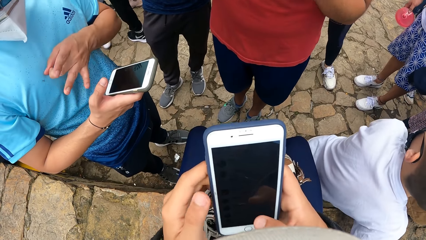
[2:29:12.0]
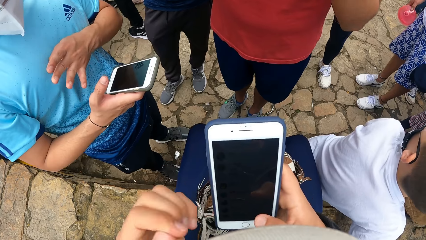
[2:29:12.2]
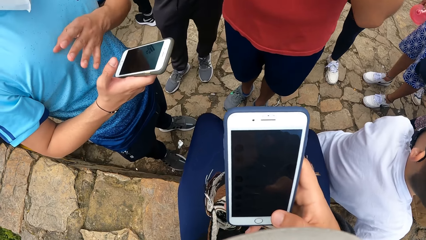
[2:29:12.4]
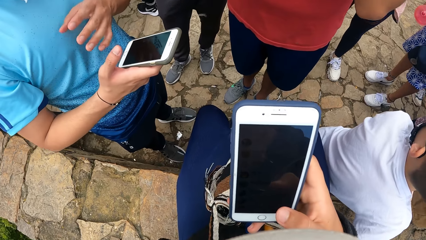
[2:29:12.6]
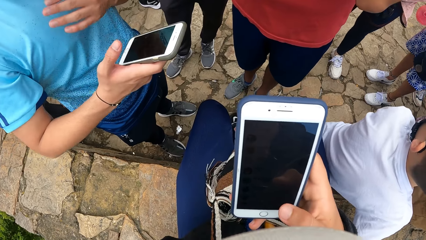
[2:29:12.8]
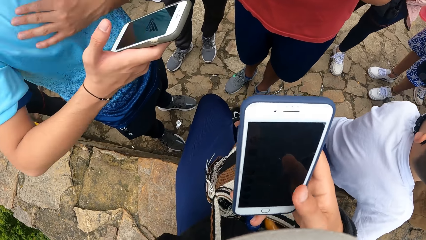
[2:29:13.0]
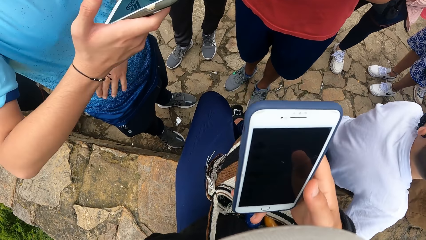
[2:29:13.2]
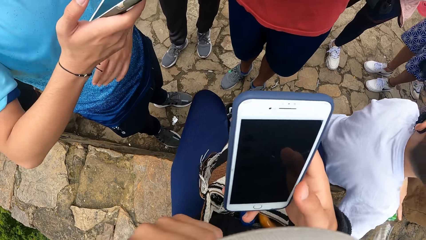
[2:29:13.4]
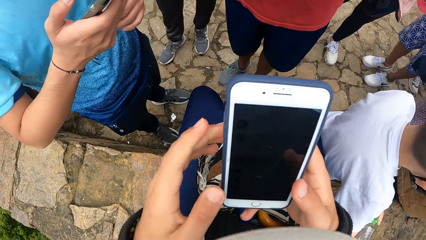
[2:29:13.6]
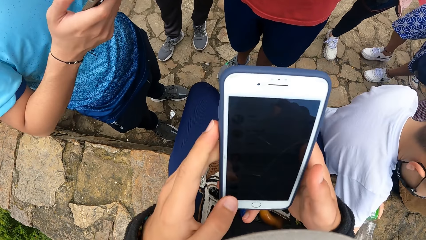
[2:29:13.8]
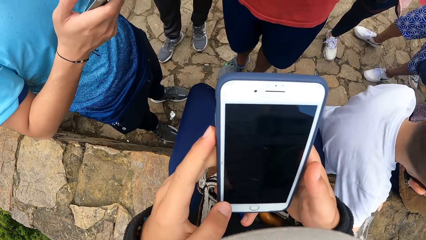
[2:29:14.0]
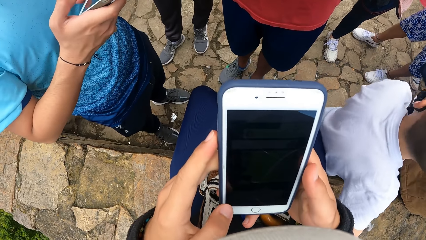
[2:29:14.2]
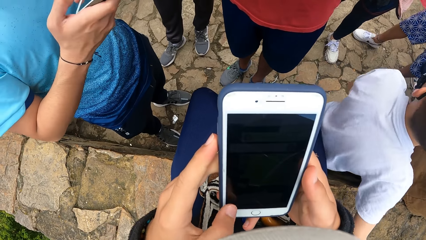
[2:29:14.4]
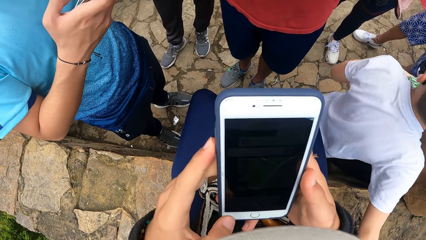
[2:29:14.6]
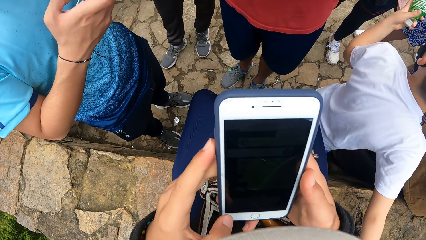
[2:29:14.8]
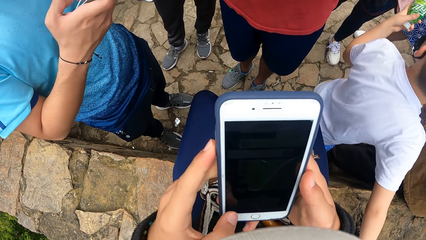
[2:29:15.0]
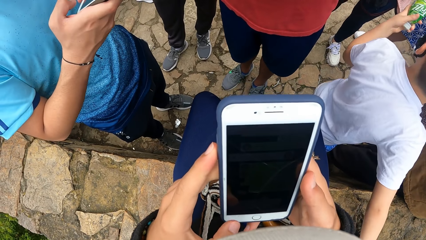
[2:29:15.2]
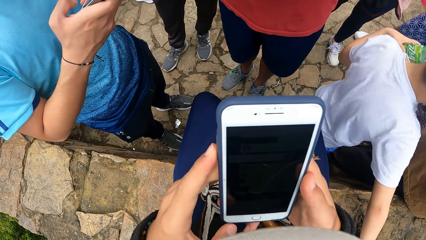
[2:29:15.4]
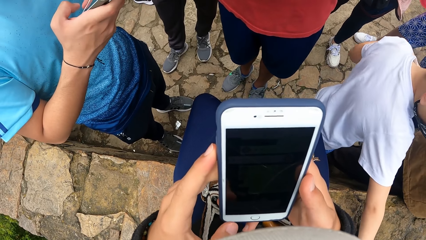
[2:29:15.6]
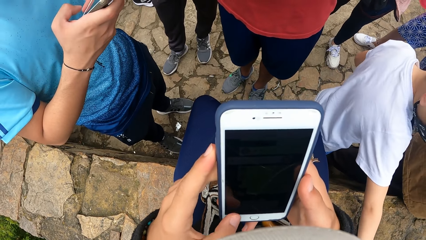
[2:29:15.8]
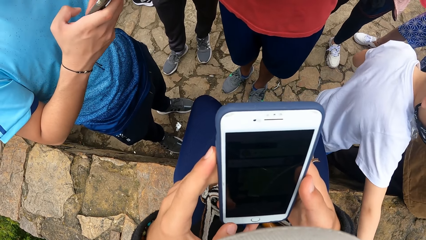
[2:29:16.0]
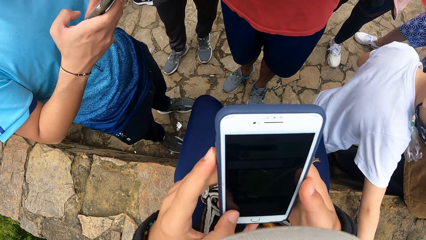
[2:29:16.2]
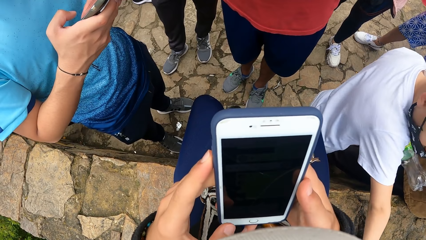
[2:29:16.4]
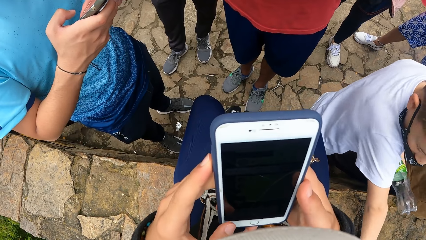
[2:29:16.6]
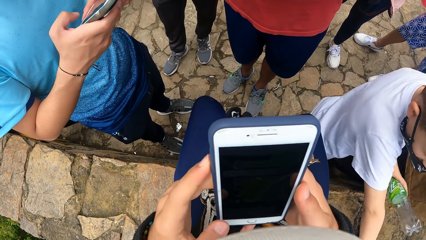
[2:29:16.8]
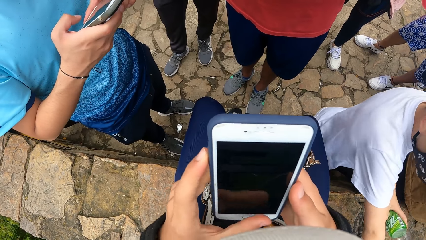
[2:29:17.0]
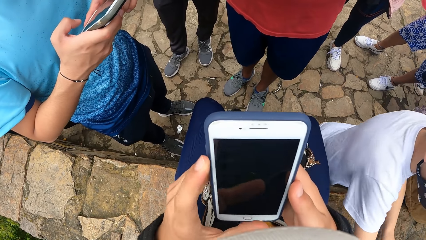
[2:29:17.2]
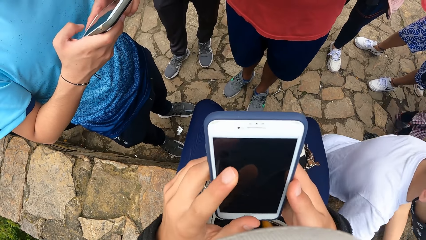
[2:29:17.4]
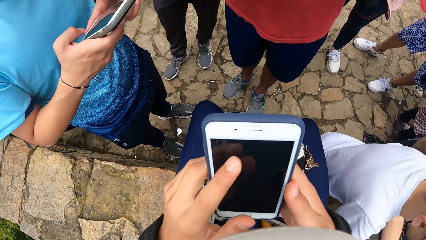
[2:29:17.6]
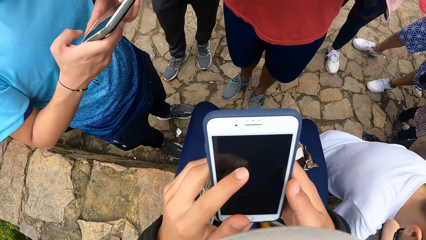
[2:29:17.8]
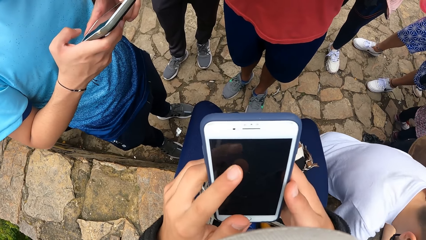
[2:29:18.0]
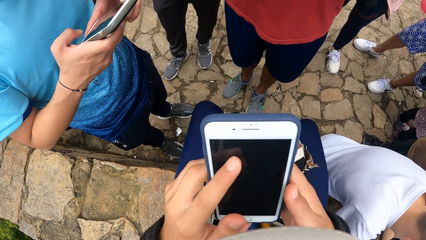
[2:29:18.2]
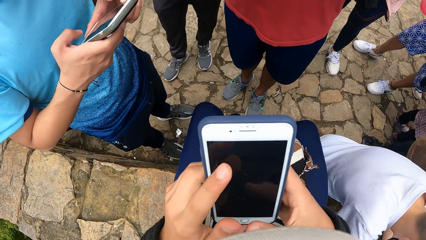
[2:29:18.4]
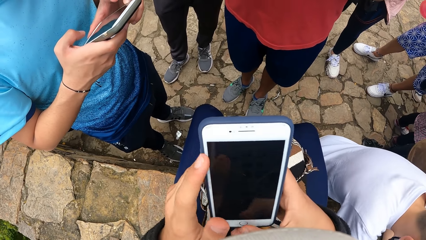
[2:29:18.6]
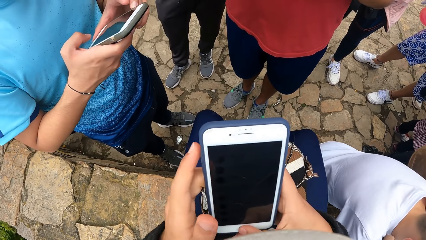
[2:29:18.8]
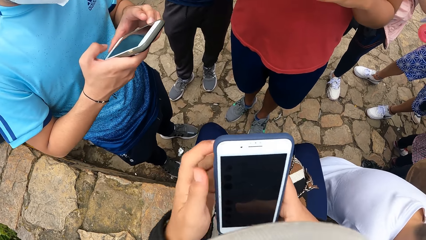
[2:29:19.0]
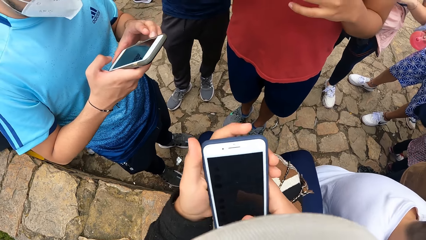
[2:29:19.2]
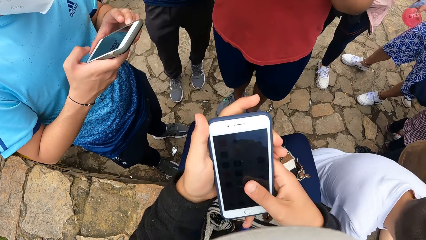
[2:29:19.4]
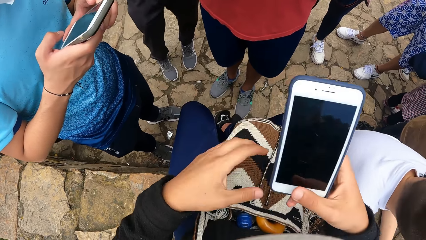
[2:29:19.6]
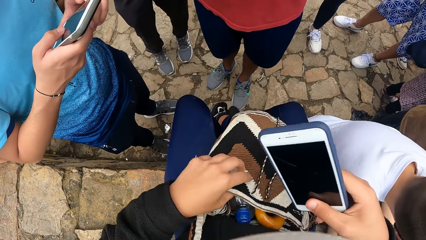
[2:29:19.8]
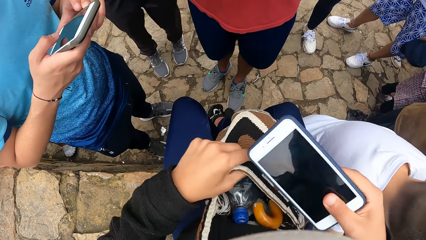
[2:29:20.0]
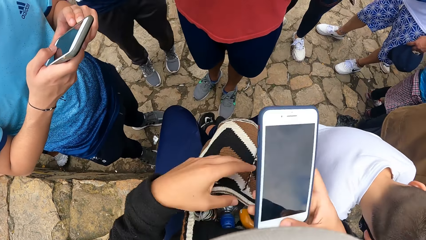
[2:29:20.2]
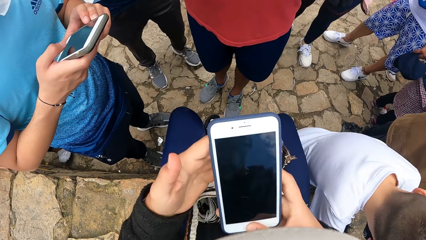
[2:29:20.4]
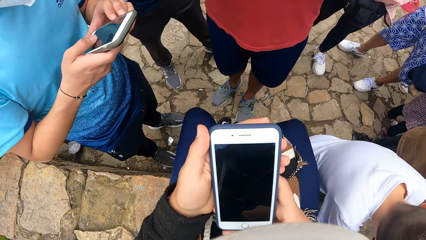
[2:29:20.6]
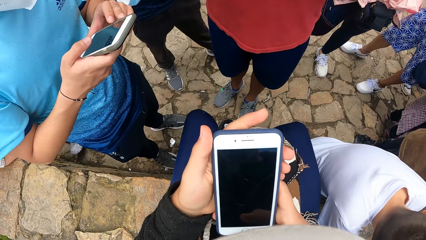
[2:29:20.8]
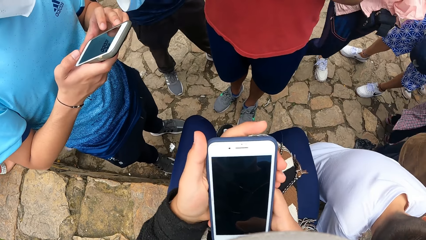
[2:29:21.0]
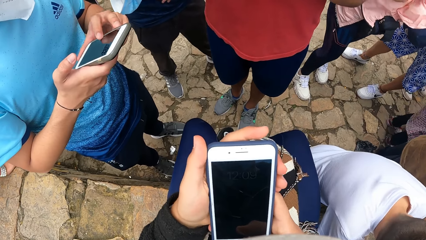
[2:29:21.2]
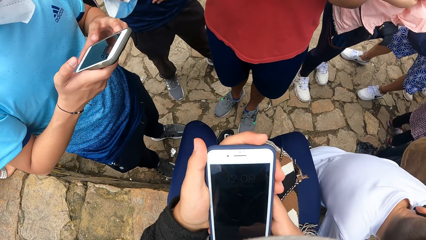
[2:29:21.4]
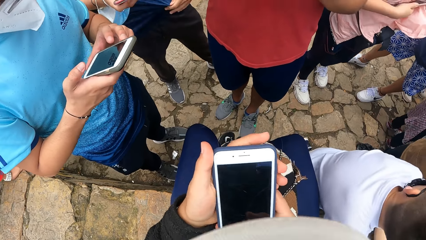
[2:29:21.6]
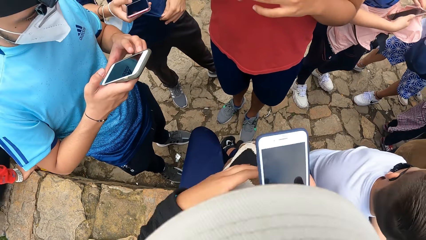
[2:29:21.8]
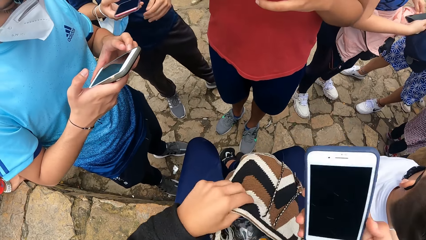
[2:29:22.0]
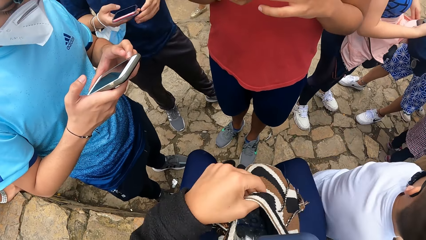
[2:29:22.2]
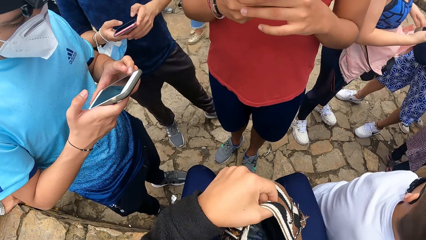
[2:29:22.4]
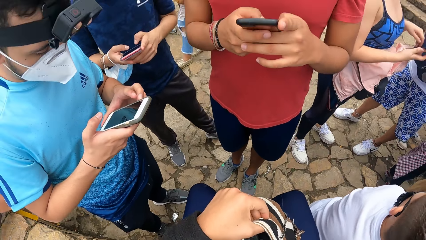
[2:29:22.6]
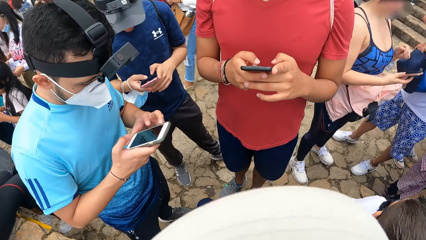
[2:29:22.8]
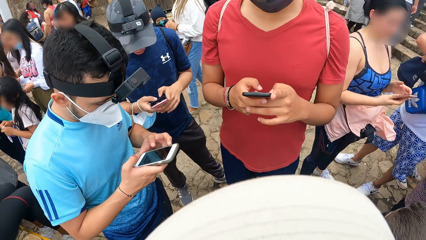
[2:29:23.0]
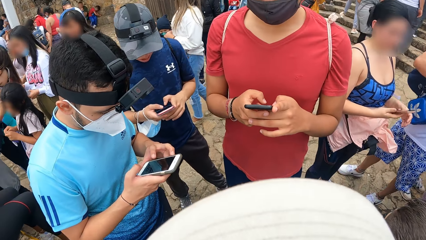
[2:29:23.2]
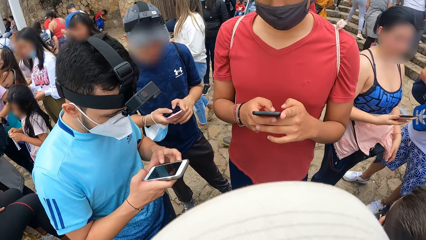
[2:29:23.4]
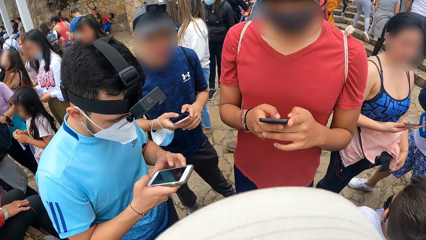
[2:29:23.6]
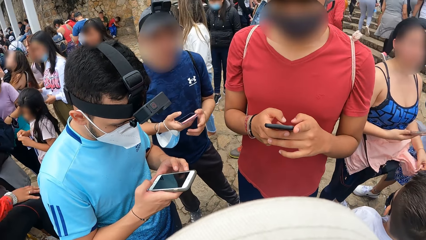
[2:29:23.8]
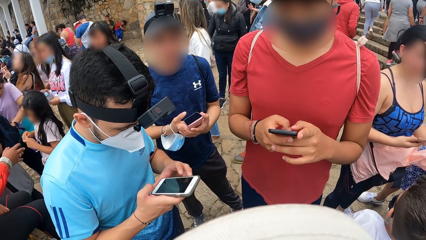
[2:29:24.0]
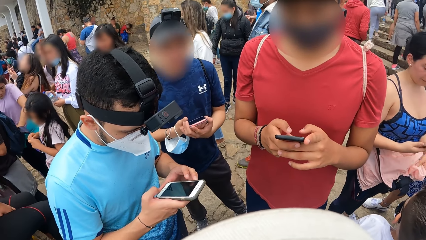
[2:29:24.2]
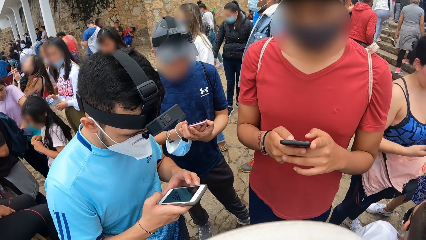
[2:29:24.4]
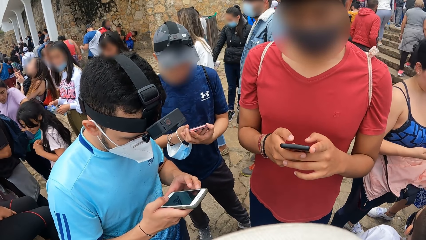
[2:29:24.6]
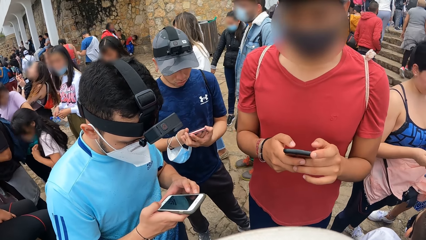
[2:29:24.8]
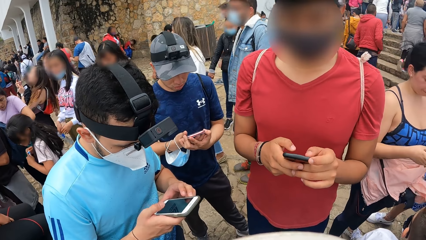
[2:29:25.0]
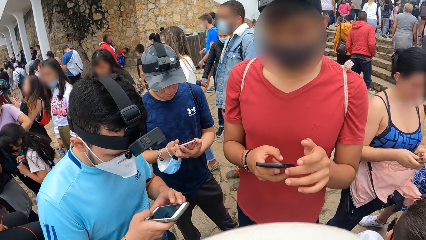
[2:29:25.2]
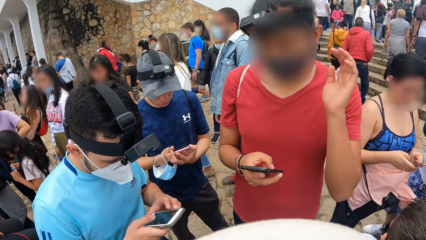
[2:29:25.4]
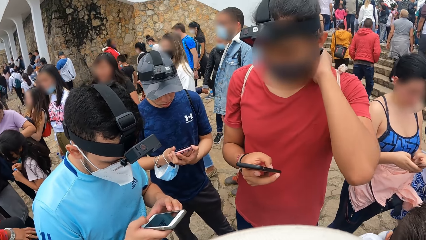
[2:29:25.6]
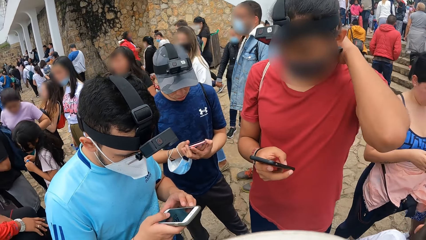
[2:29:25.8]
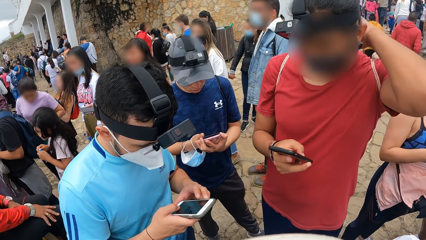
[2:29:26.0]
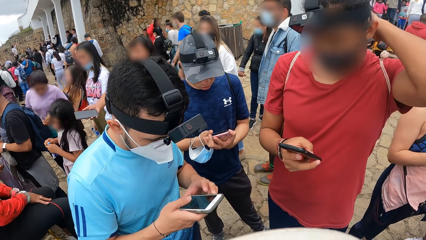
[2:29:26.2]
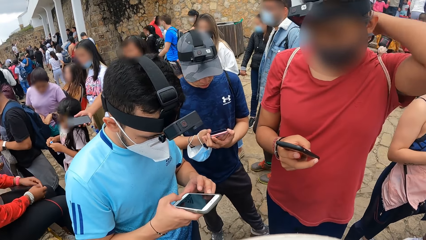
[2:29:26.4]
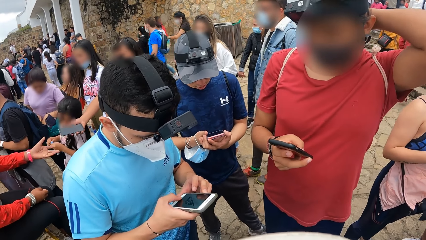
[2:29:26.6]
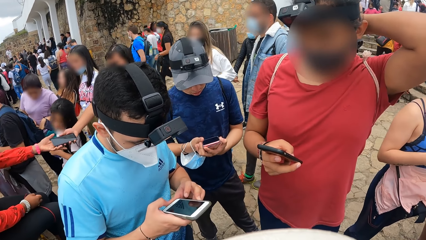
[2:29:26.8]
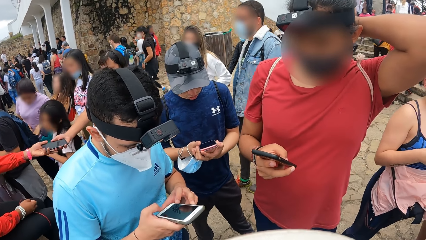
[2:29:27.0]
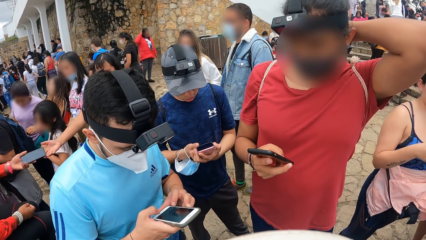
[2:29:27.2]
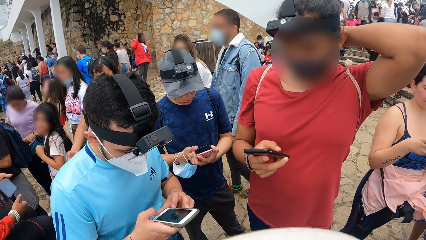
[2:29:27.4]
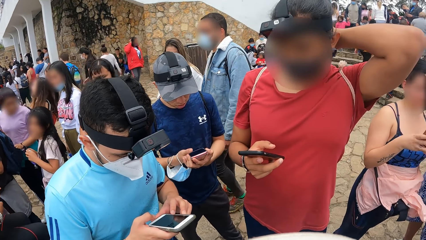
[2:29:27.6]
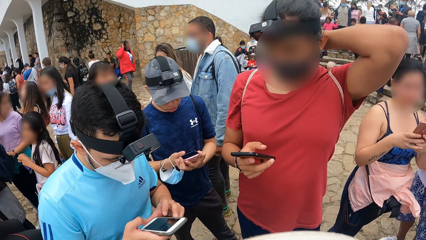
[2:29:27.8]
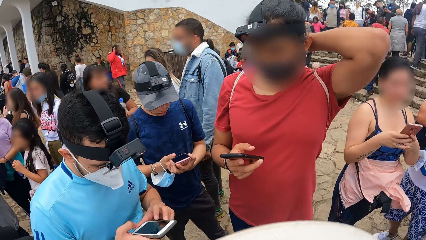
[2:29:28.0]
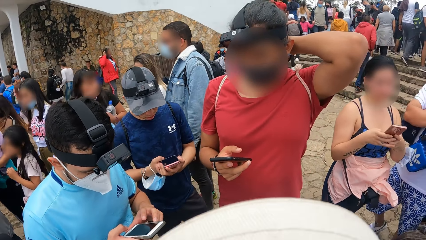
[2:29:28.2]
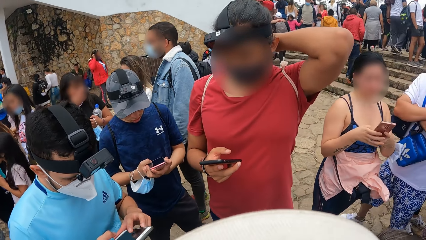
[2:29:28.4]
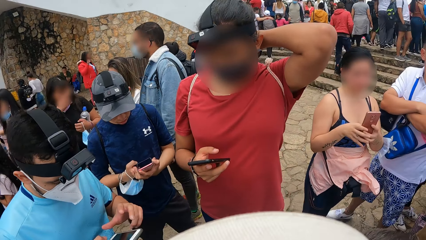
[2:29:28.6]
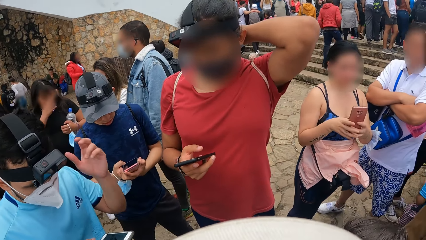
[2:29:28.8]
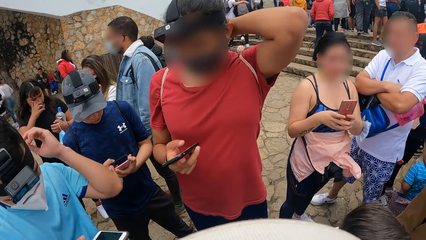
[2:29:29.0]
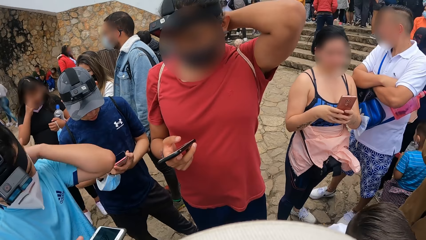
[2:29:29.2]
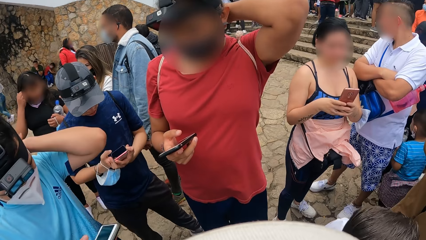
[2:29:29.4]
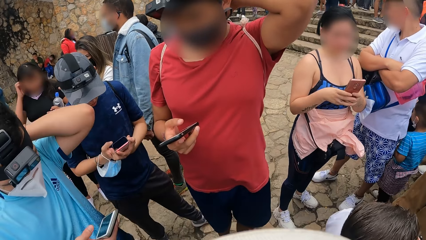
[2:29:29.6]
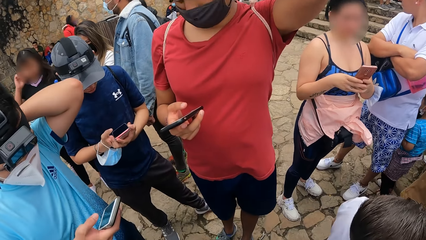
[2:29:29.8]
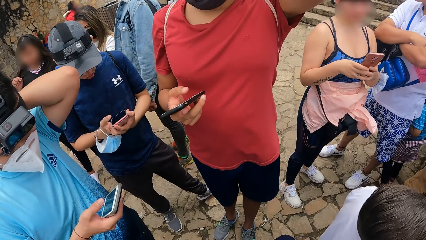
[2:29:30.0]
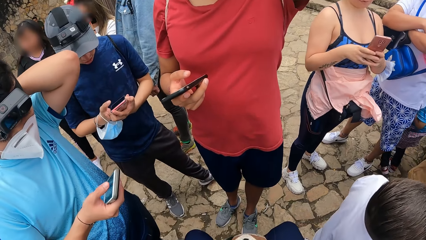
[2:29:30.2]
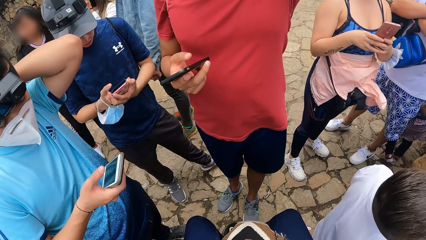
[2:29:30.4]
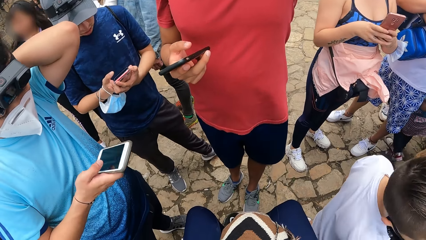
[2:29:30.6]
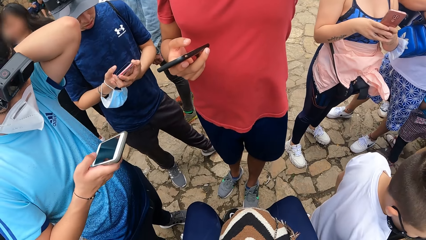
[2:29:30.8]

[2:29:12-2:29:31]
The camera wearer touches a bag with his left hand. He operates a phone with his hands. He holds the bag with his left hand. He puts the phone in the bag. A man touches his head with his left hand. Another man touches his head with his left hand.
